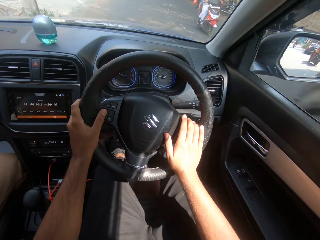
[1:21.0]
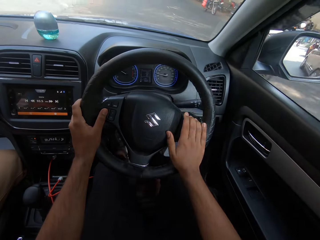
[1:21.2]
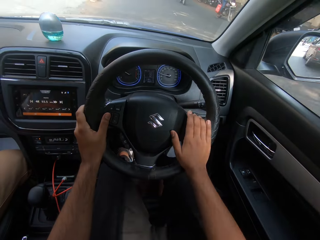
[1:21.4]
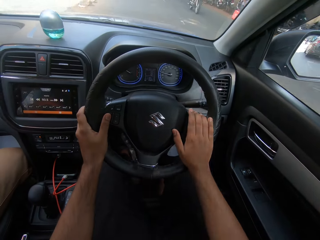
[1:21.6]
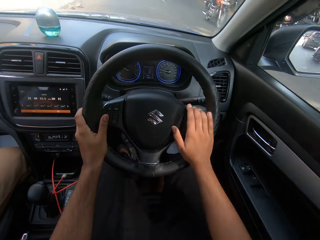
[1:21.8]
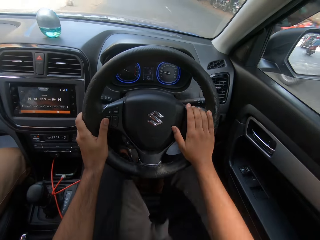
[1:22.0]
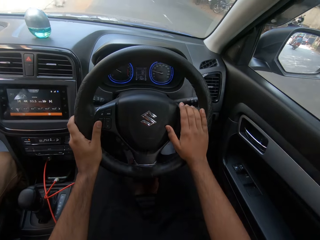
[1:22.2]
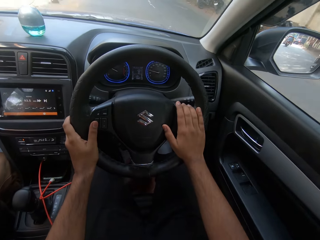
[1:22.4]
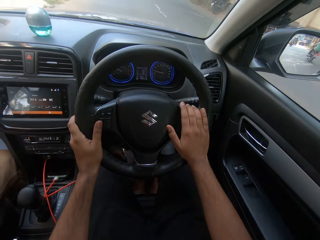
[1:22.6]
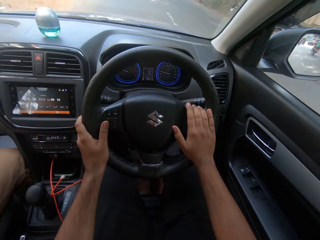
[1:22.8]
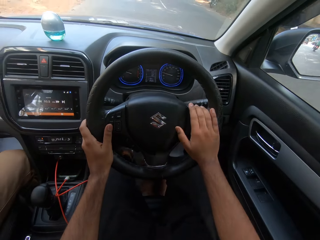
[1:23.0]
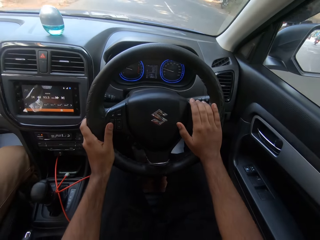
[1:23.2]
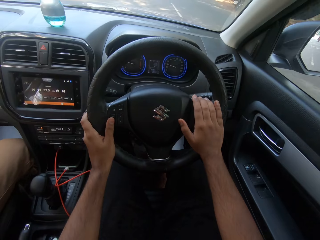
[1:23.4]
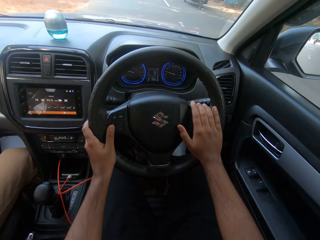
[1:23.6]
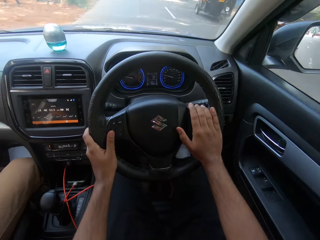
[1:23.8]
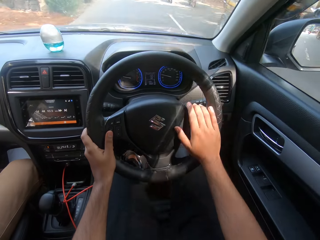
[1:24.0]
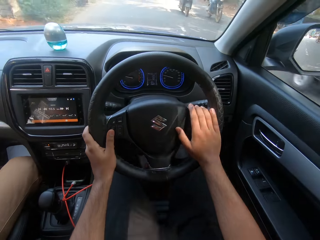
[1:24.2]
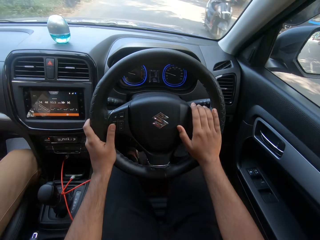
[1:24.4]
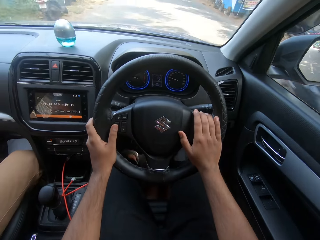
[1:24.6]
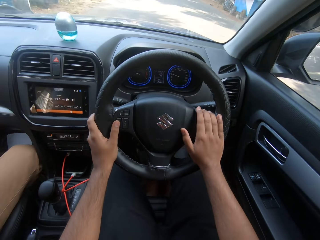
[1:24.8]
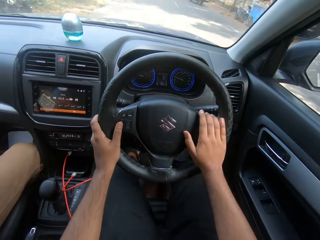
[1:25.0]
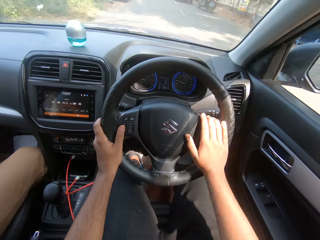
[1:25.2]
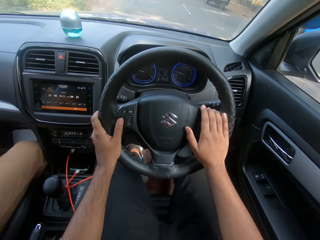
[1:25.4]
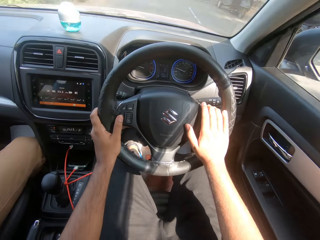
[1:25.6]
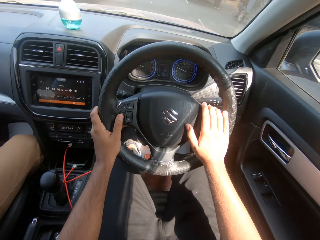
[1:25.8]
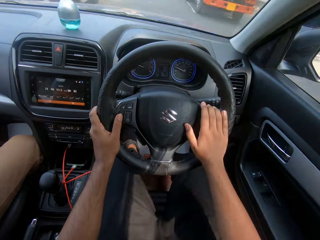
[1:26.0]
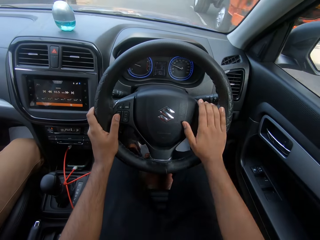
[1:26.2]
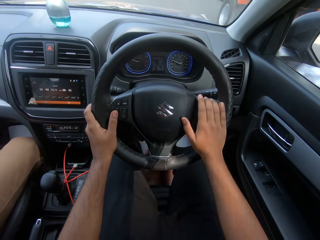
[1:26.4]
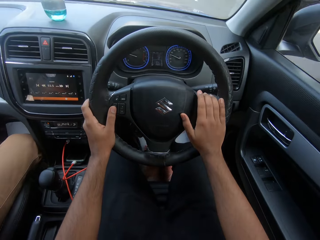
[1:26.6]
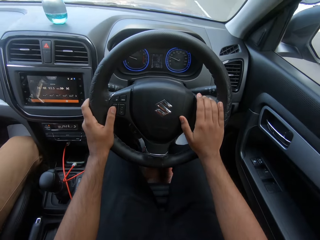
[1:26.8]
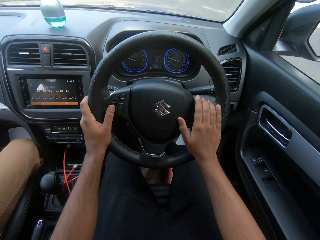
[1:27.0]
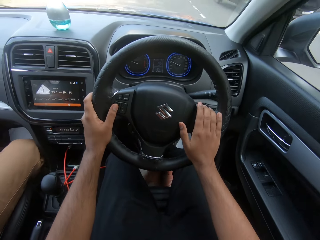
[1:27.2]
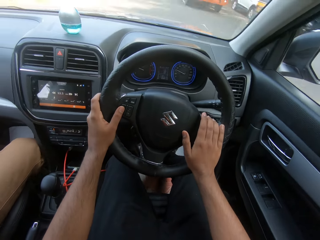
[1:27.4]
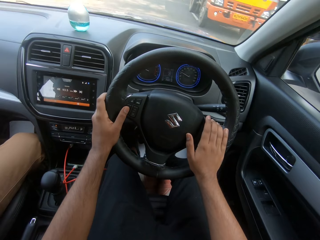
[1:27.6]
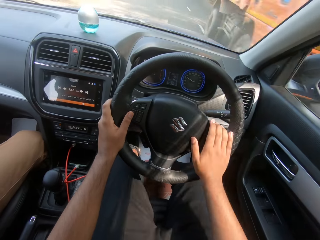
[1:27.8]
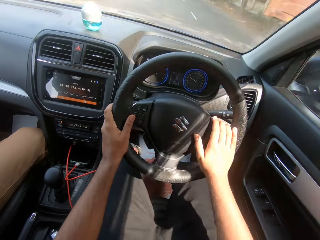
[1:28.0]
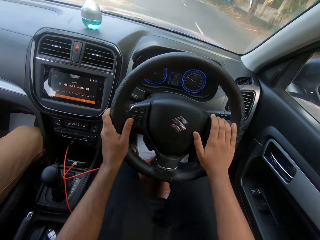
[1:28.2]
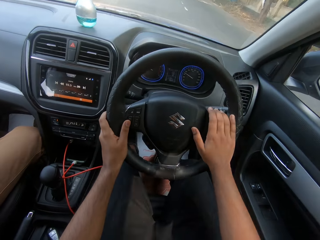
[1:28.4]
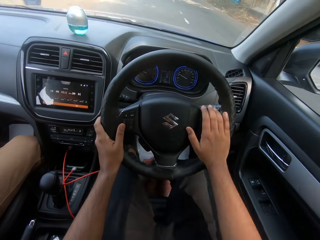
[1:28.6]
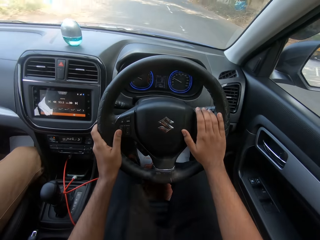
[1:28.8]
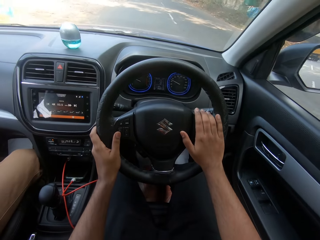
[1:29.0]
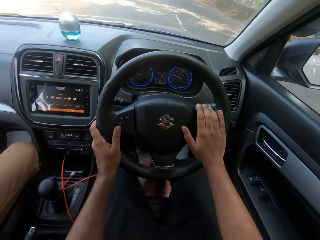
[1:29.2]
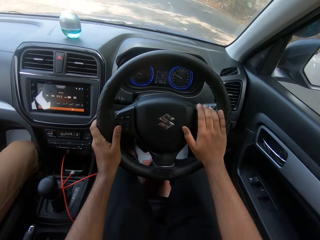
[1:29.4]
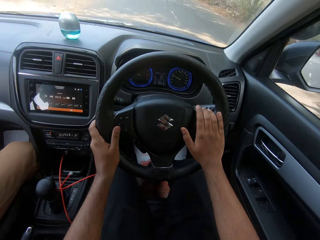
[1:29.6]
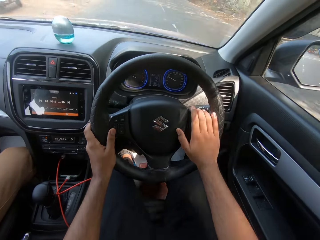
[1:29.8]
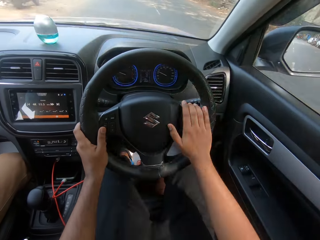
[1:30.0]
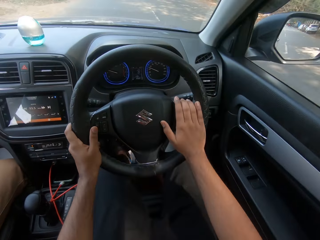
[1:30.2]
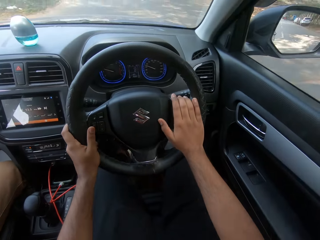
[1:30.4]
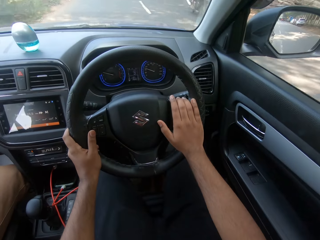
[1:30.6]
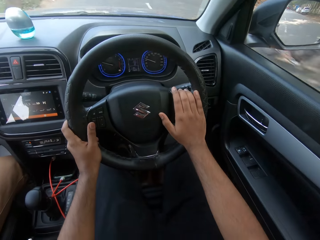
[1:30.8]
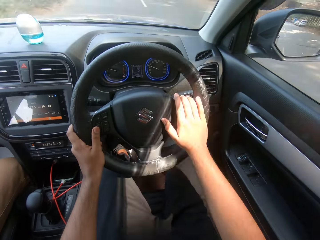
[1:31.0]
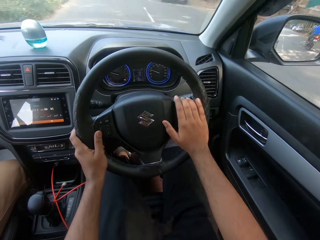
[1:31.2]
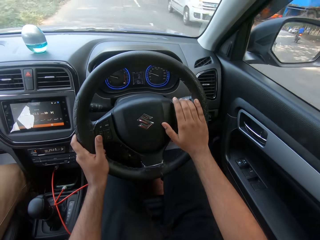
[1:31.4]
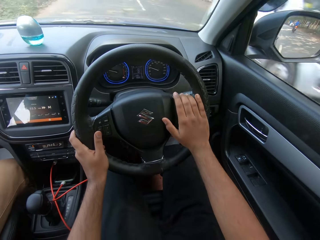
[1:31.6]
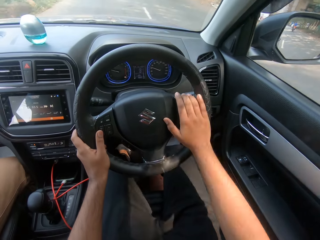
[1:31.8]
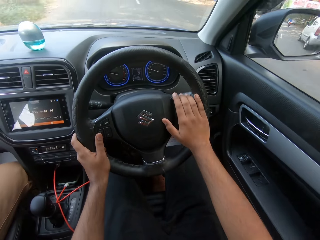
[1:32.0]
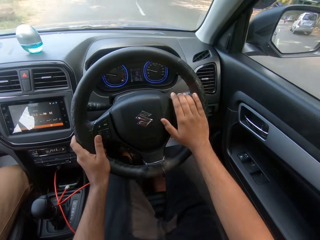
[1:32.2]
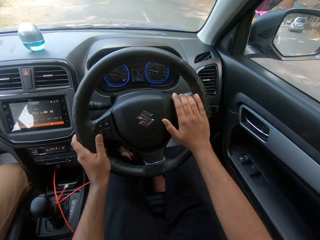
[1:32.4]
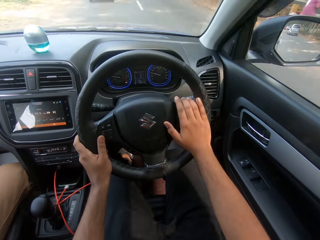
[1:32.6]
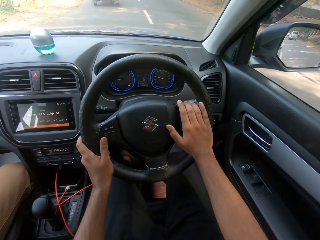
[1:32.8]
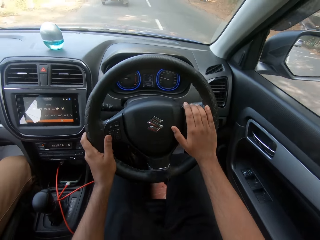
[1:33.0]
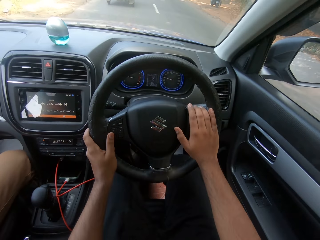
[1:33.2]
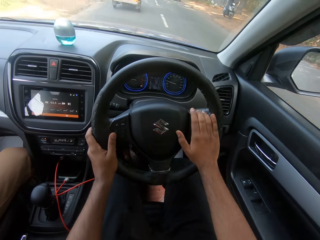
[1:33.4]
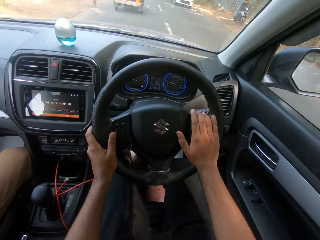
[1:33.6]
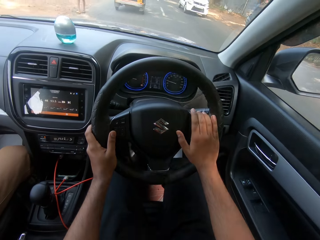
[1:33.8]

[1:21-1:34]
A motorcycle drives past the camera wearer. A motorcycle drives past them again. A tricycle drives past them. A motorcycle drives past them. A truck drives past them. A truck drives past them. A motorcycle drives past them. A car drives past them.

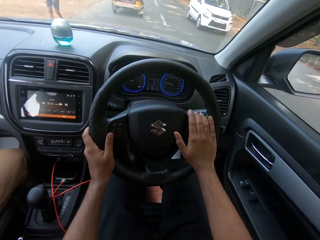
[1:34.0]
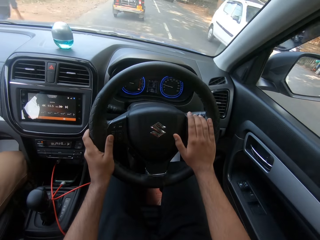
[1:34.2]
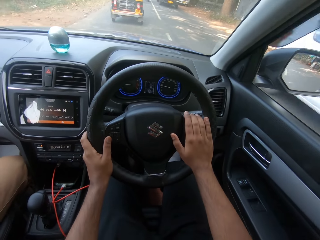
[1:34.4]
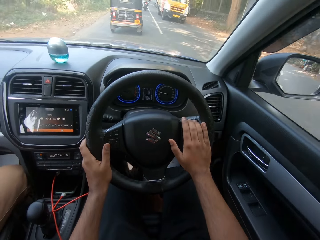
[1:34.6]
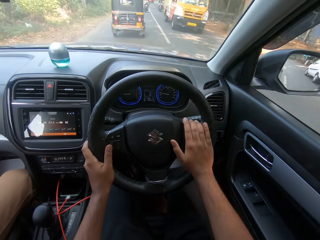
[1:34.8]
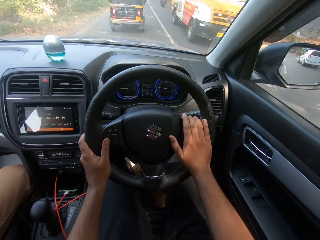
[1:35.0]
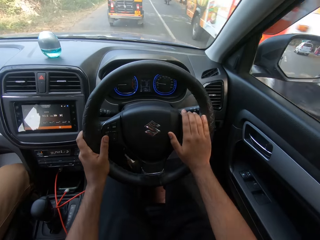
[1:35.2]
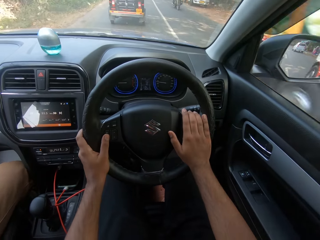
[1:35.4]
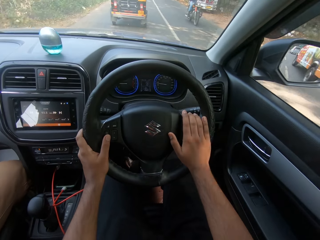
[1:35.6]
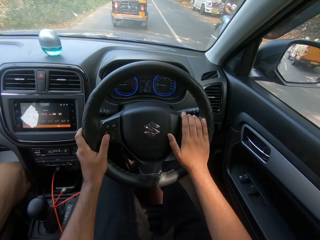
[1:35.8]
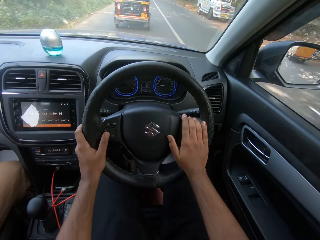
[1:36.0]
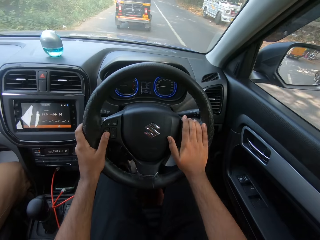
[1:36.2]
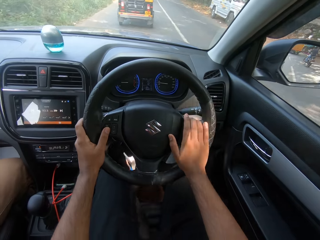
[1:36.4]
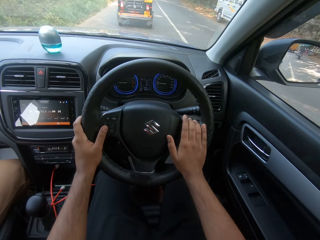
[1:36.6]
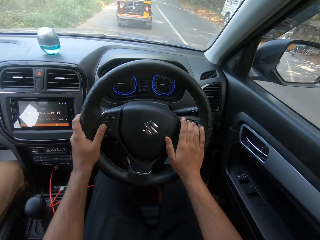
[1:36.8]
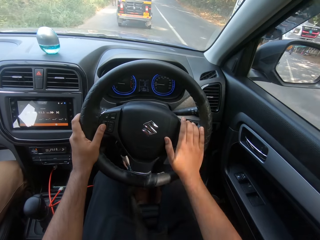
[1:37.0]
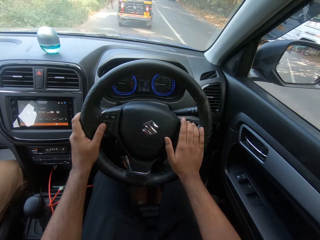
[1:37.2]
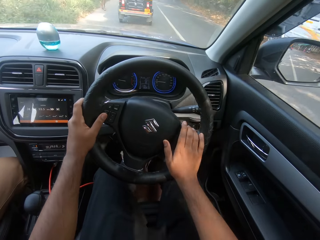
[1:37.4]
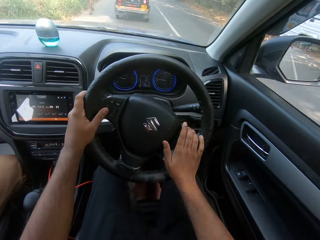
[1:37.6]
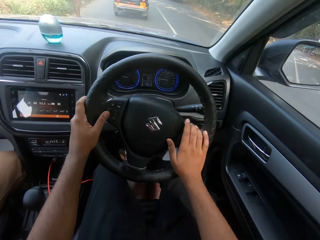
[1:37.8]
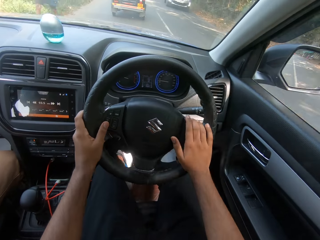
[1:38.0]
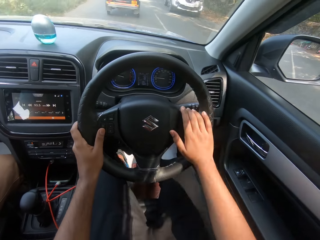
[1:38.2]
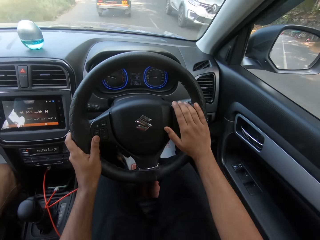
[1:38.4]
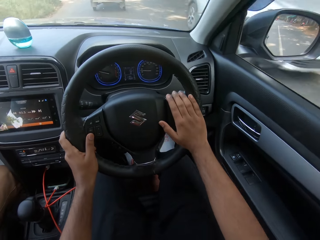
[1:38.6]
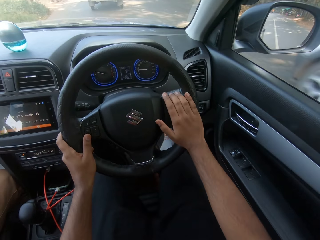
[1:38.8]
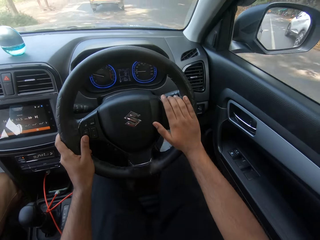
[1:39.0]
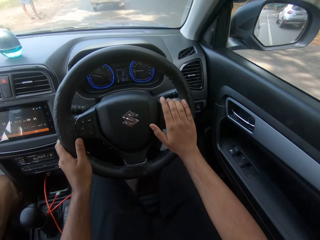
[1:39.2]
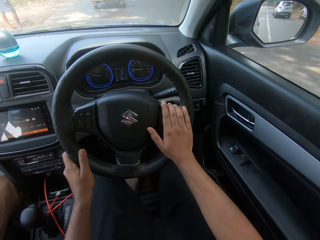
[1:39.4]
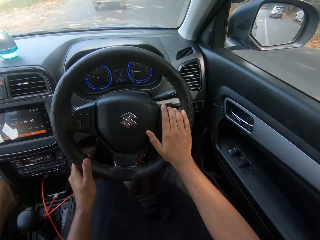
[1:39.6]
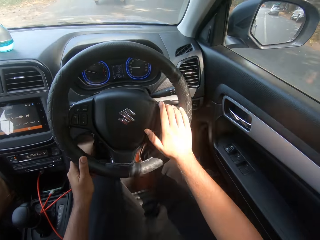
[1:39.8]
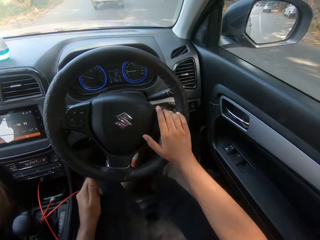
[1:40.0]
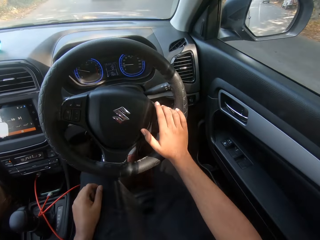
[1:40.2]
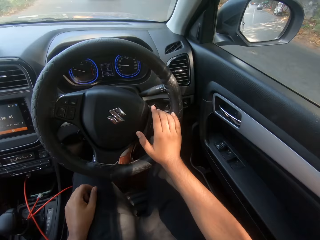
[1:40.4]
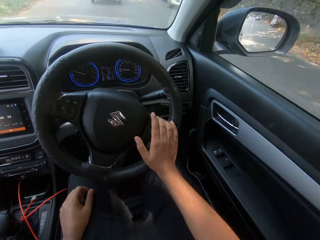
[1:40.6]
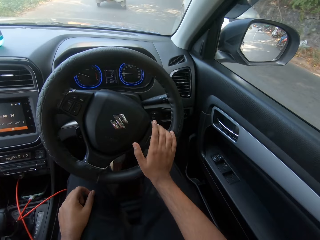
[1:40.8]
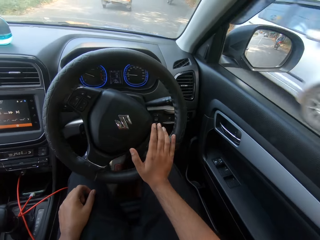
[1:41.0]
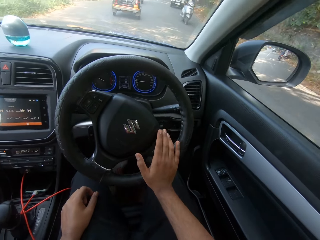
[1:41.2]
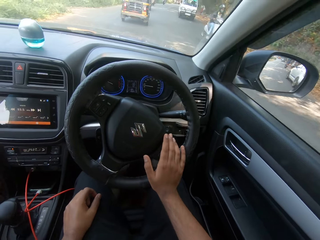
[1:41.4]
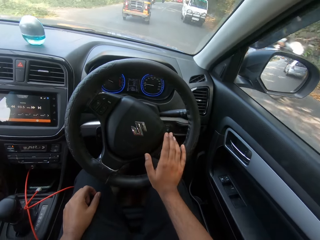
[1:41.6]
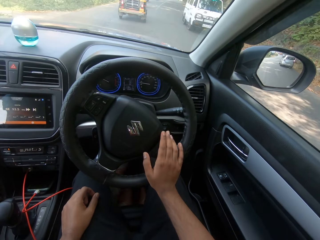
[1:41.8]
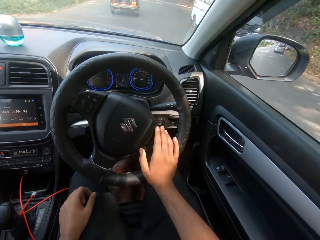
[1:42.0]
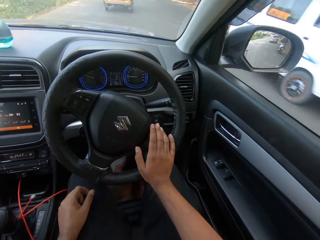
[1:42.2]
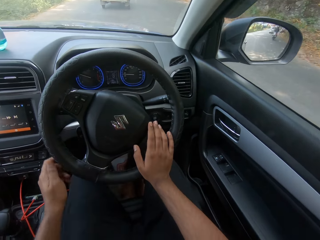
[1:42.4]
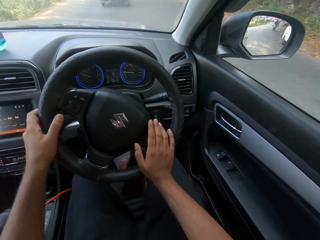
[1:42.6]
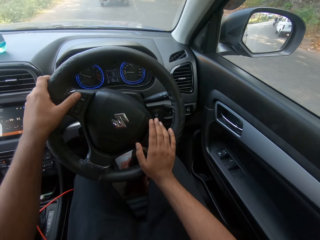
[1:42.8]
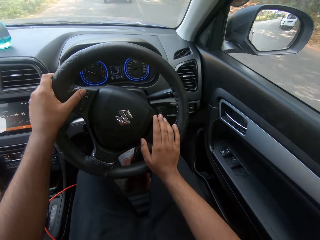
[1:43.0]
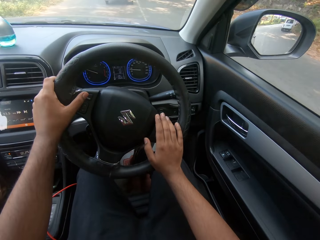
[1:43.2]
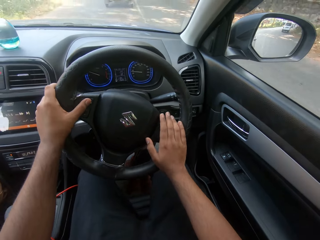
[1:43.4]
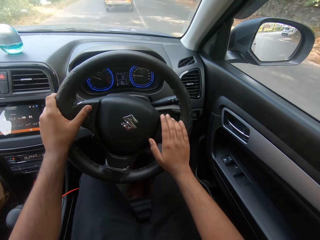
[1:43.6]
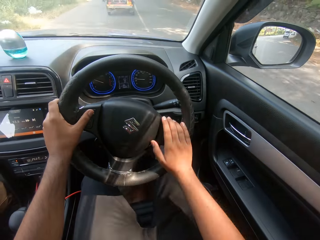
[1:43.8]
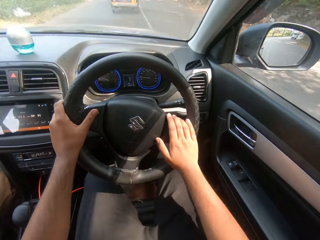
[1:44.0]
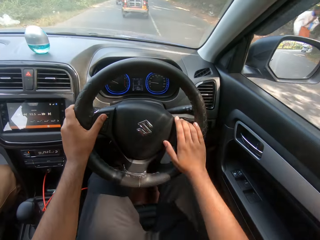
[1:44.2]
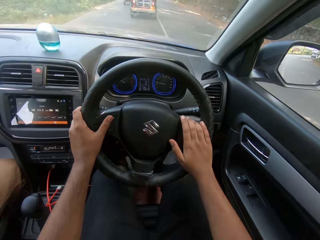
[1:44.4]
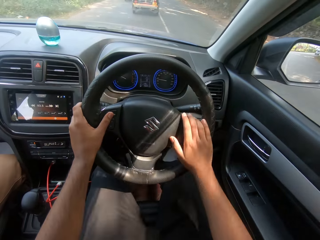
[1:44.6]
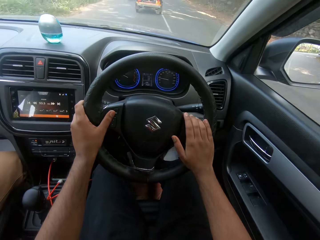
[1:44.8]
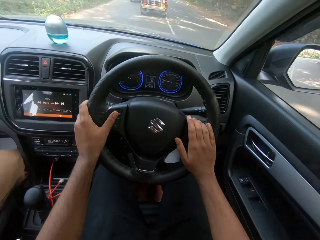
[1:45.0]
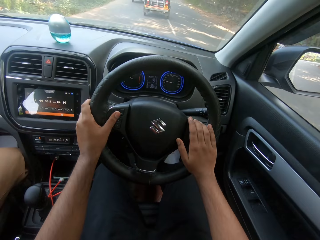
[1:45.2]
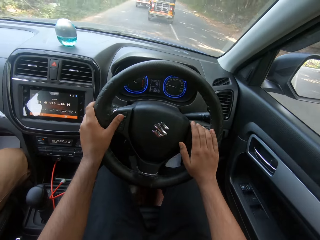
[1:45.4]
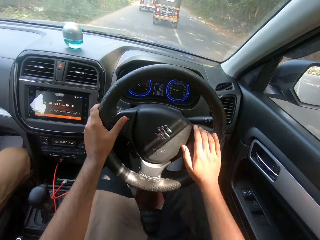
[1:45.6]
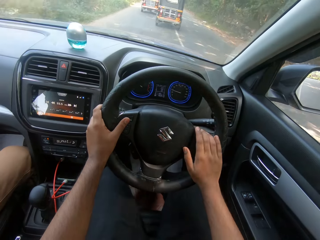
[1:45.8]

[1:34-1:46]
A car drives past the camera wearer. A truck drives past them. A motorcycle drives past them. A car drives past them. A motorcycle drives past them. A car drives past them. A motorcycle drives past them. A bus drives past them.
